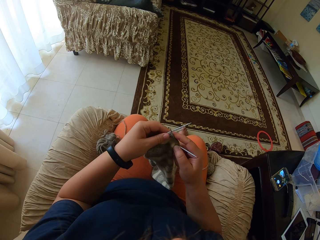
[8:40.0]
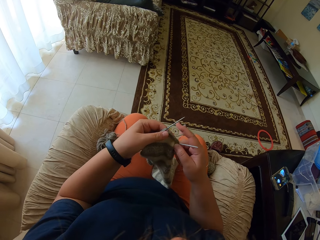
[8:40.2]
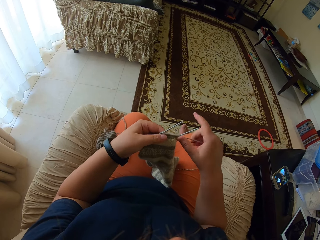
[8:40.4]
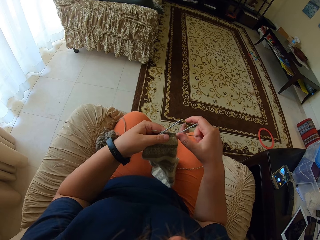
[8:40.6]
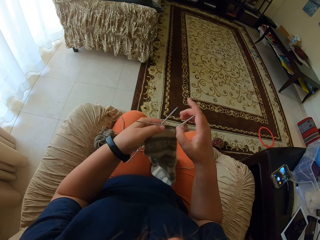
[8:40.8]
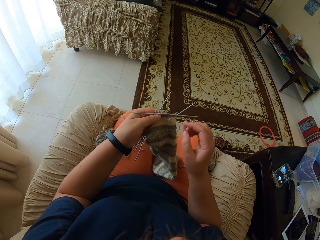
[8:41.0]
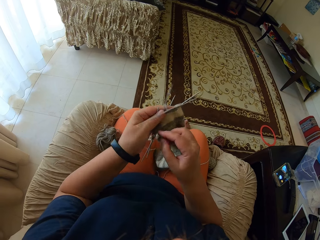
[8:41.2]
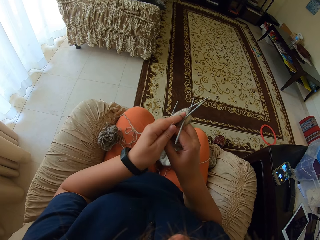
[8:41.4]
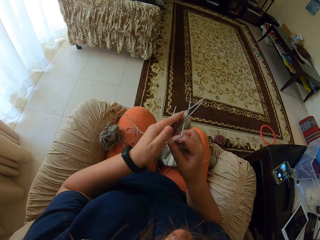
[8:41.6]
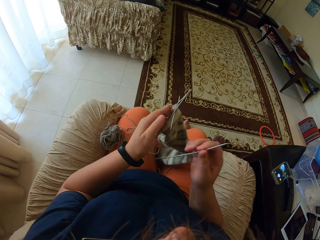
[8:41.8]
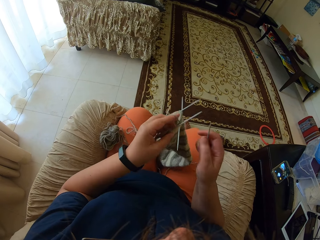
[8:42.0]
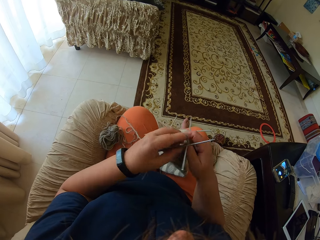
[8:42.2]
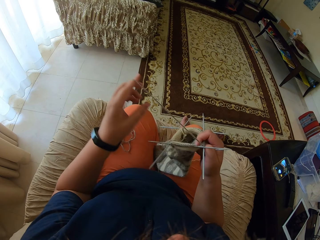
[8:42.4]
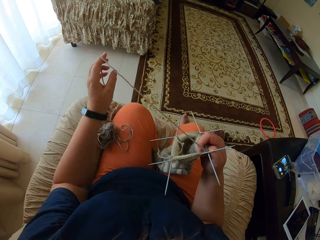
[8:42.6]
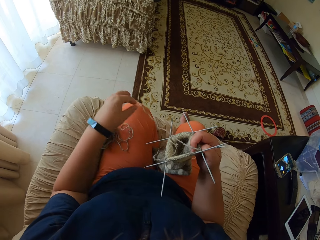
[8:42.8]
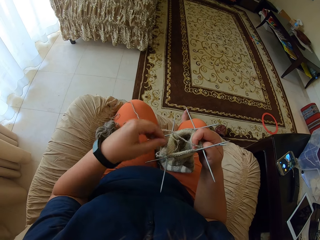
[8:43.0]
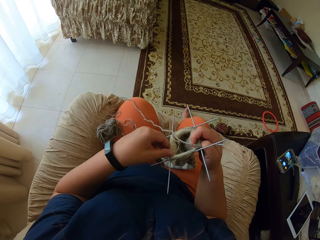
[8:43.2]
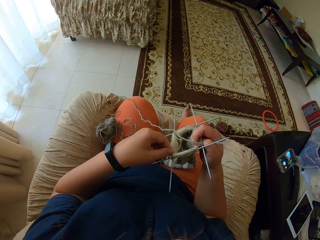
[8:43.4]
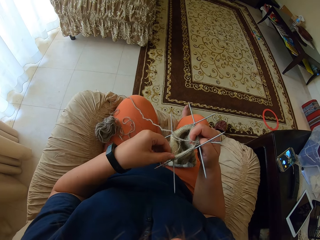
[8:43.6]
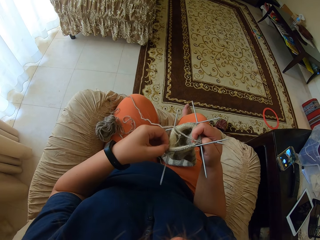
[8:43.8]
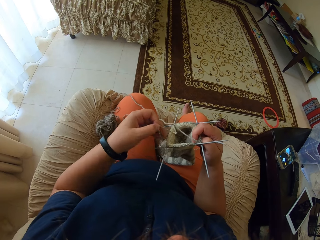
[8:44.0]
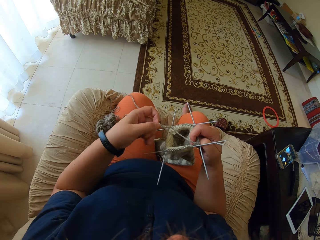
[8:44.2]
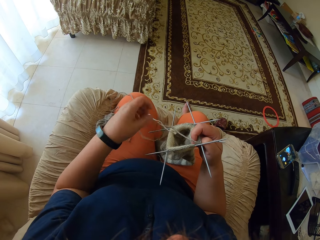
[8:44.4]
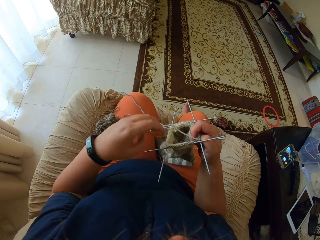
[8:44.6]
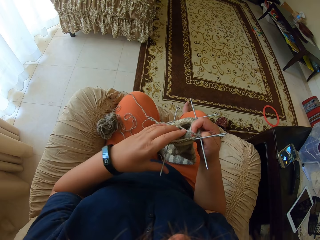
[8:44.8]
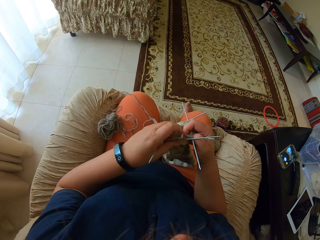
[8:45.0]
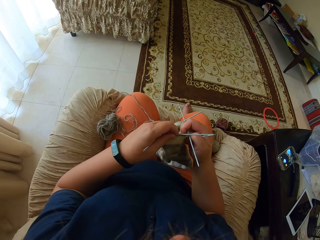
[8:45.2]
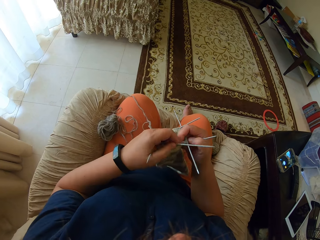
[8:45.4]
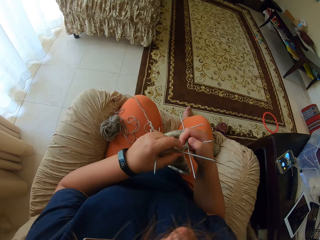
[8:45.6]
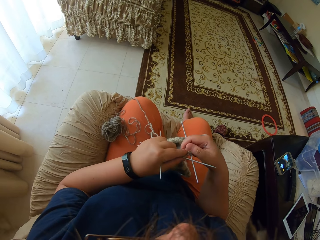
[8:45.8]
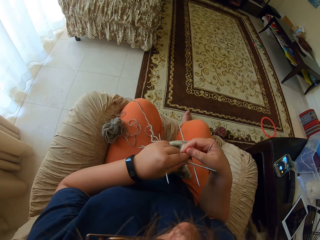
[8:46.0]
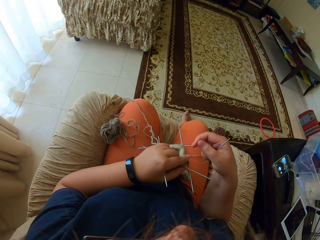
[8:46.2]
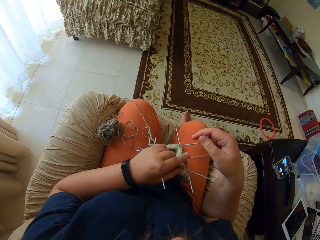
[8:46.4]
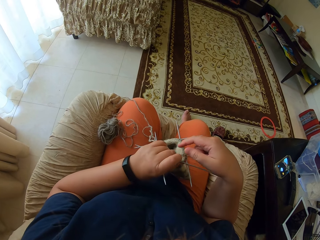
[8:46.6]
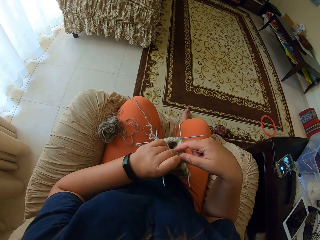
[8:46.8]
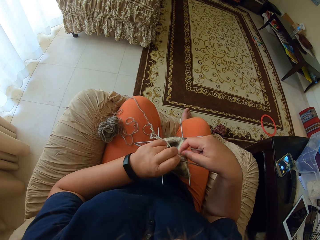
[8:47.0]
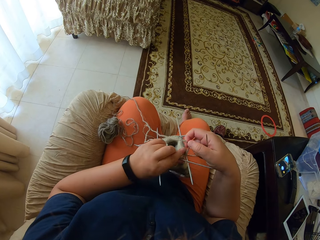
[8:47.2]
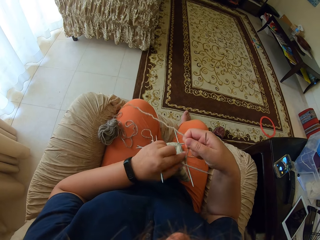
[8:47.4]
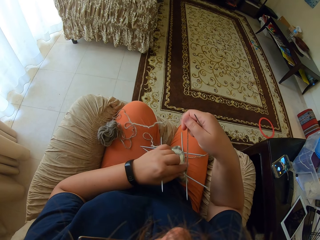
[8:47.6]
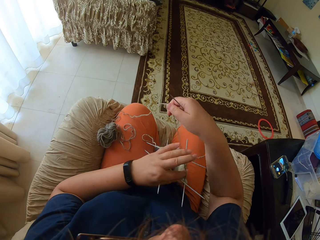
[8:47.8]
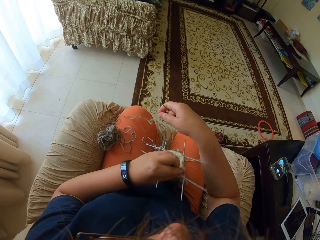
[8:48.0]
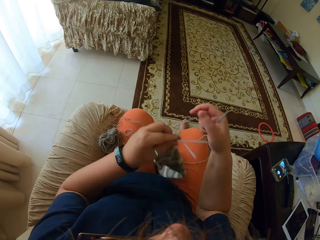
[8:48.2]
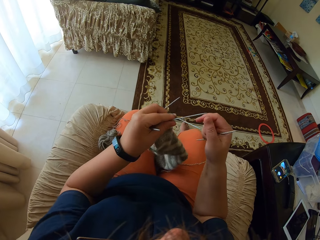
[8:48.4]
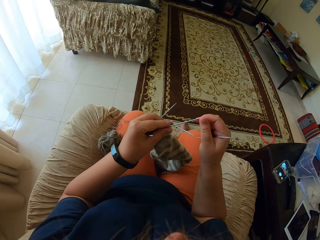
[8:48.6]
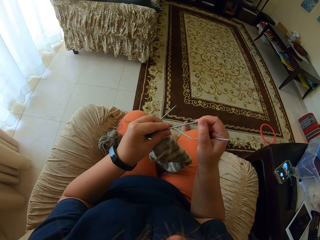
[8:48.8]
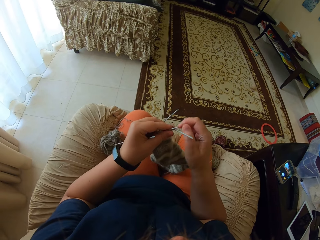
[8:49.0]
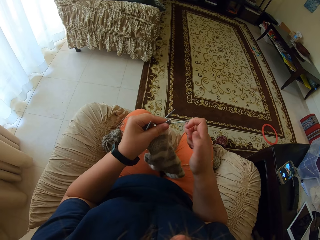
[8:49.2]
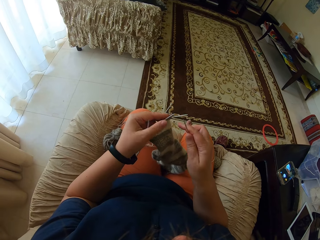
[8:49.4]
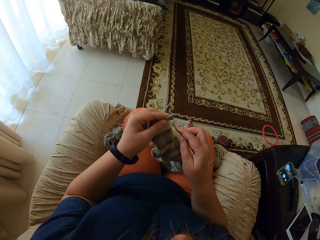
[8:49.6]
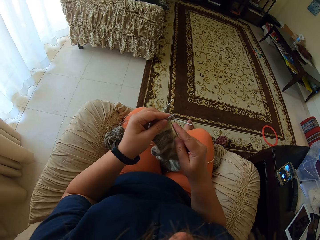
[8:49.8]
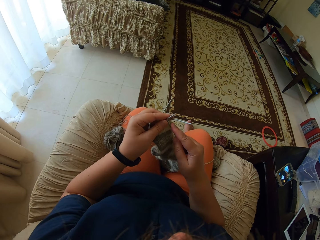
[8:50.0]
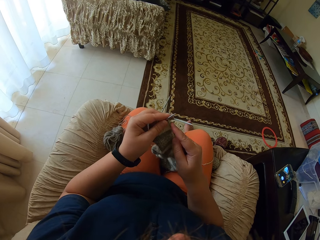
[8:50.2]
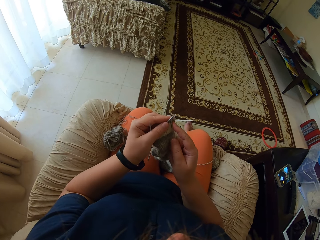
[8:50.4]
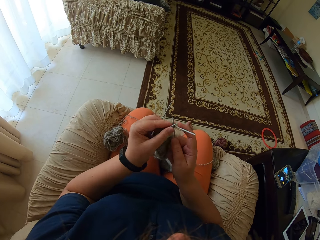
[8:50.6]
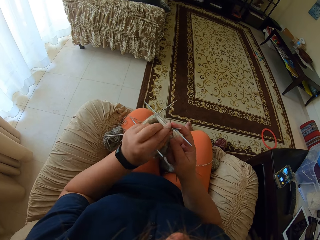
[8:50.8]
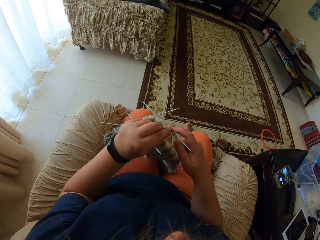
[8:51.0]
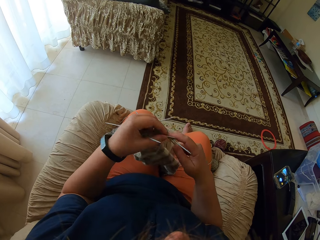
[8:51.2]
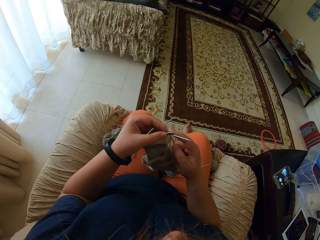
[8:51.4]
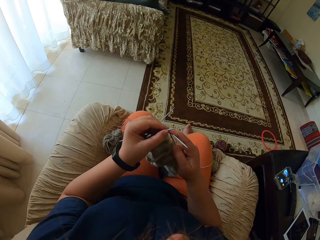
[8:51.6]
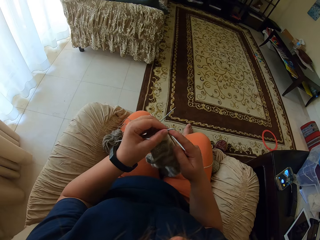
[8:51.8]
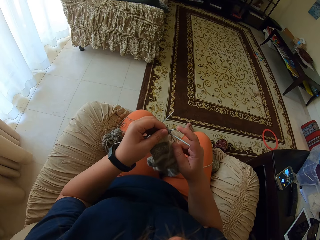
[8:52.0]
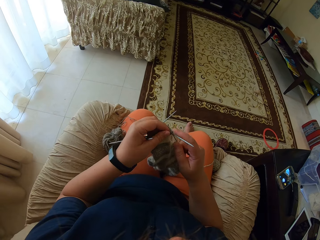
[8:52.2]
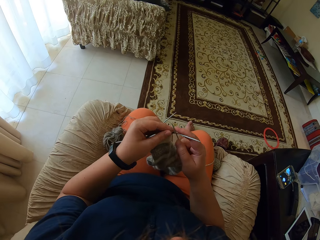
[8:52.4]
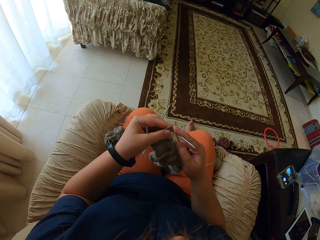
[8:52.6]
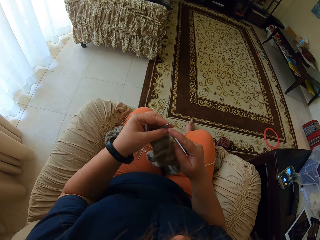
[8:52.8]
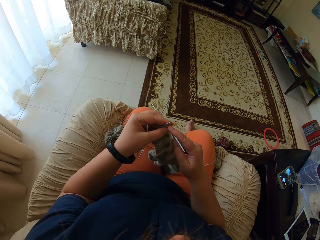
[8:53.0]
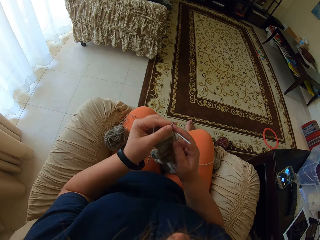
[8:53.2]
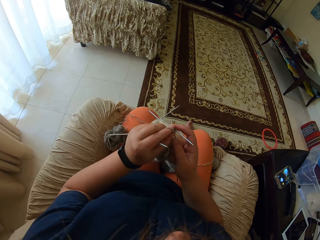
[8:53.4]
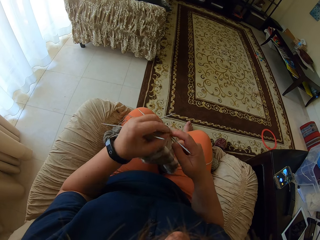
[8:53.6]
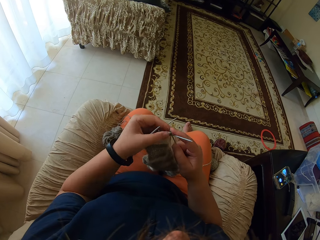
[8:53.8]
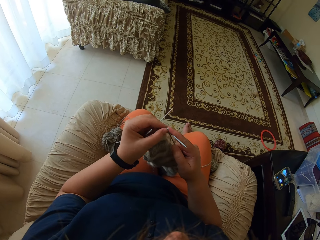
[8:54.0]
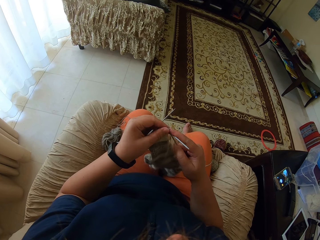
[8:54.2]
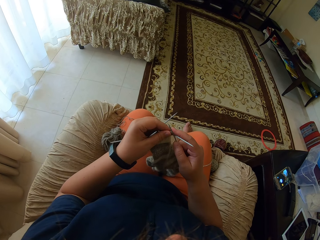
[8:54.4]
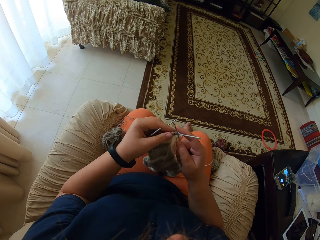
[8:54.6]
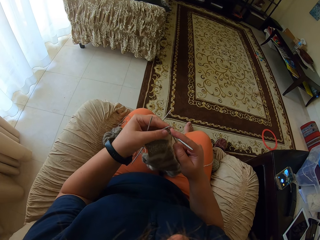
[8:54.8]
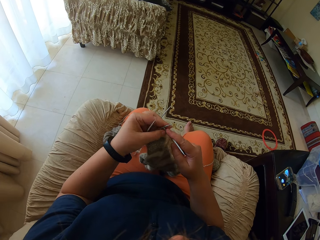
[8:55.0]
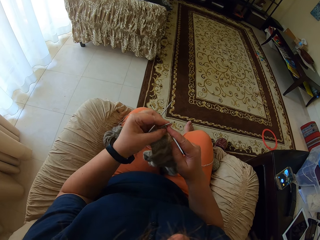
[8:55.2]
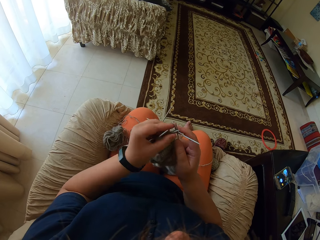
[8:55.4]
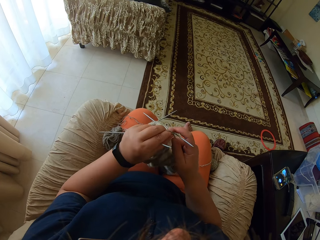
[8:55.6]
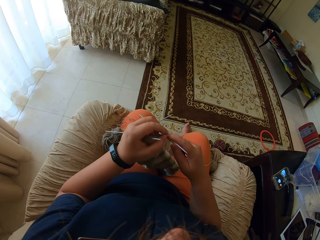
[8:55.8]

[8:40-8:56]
The camera wearer takes a straight needle from the left hand. They adjust the yarn. They unroll the yarn from the hand. They straighten the yarn. They knit a fabric with the straight needles.

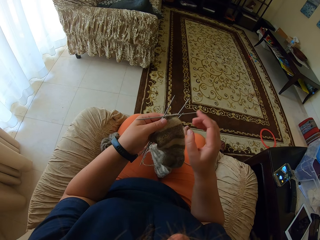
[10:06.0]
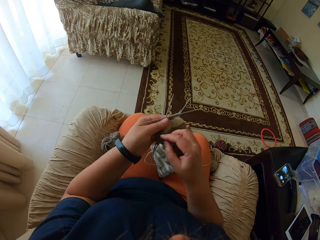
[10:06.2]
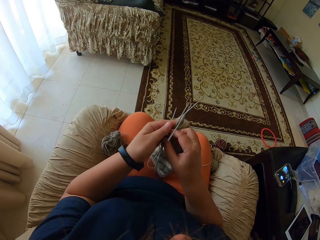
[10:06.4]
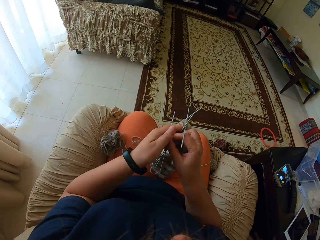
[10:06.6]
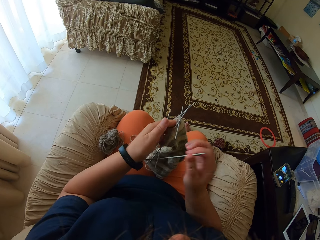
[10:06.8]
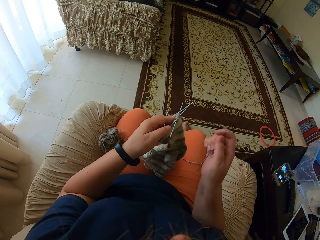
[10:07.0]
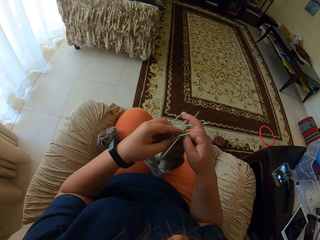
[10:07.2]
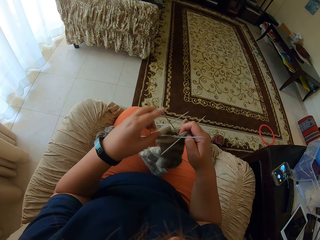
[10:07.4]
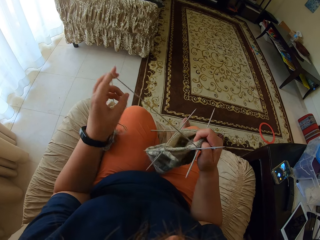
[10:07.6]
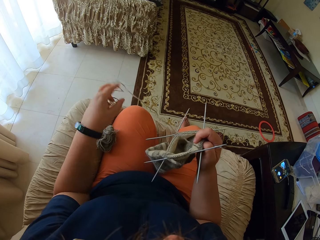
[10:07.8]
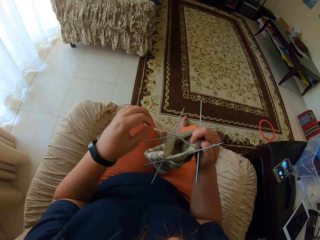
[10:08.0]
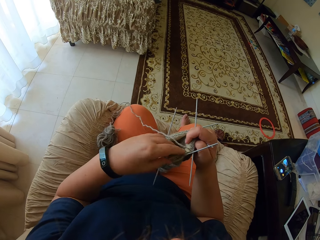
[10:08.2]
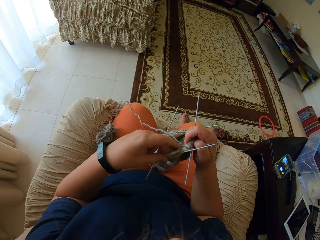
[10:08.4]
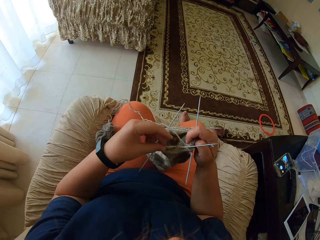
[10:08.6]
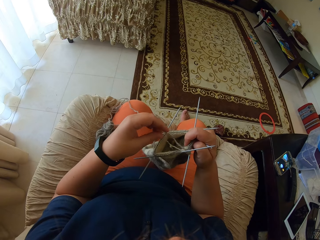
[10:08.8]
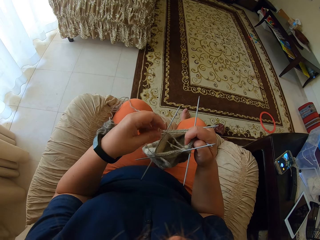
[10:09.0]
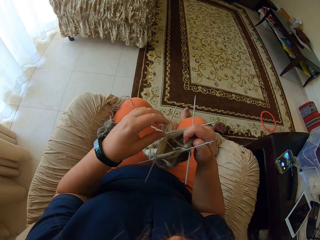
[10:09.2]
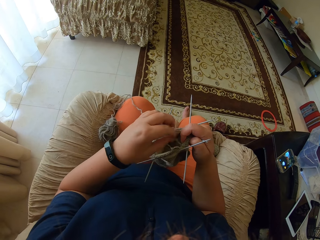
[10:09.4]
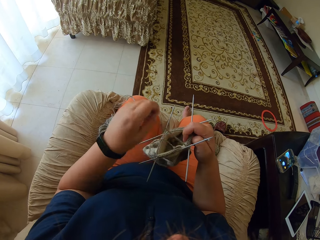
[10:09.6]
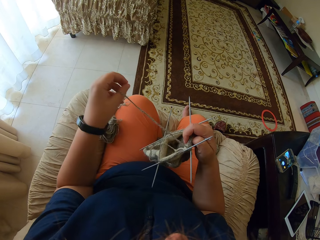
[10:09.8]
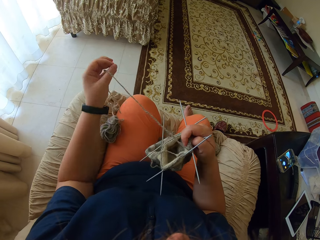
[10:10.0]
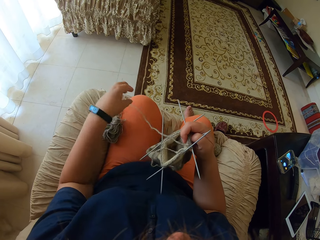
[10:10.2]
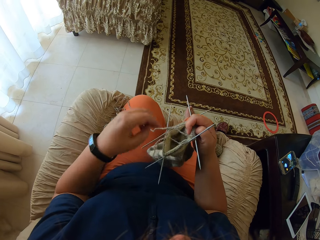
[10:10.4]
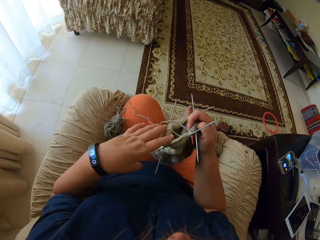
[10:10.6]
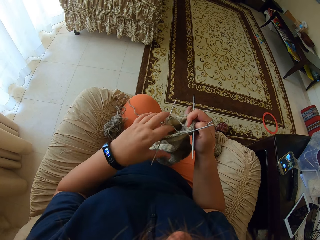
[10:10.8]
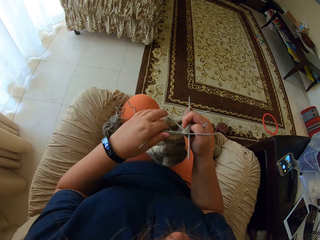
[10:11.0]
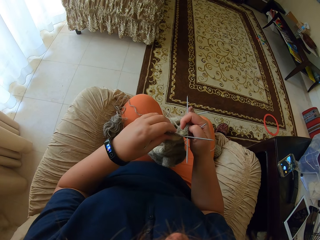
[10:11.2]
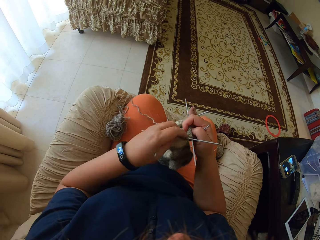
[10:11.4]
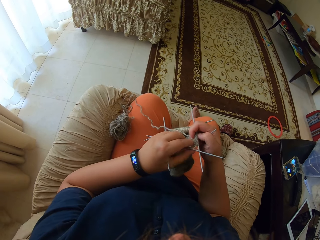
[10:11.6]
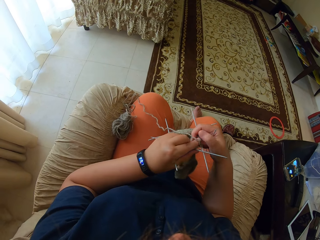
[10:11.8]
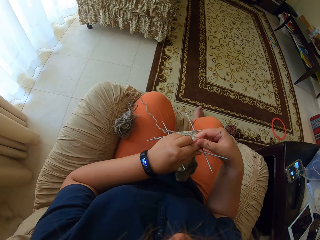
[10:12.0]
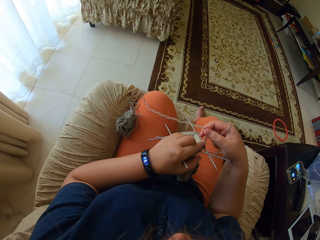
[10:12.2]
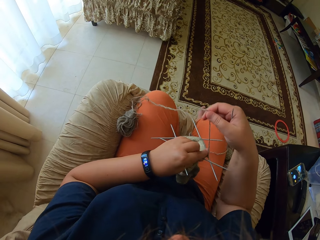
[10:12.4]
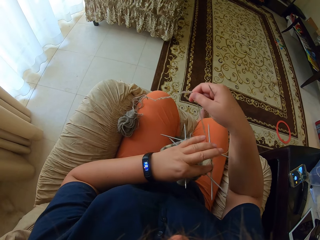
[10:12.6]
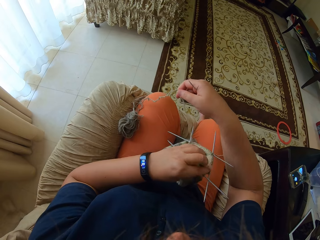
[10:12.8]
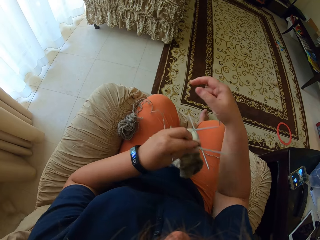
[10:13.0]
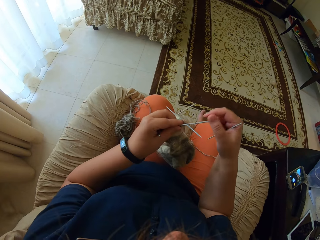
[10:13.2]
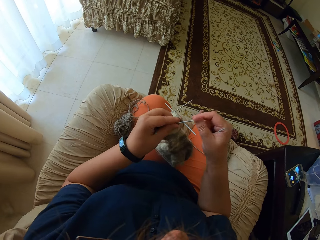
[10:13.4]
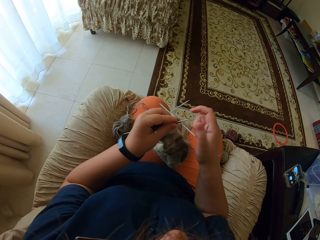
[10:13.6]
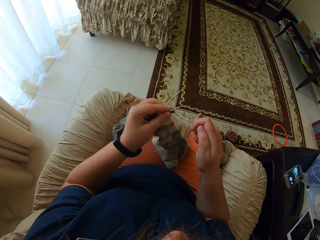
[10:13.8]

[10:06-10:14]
The camera wearer adjusts the yarn. They pull the thread.
